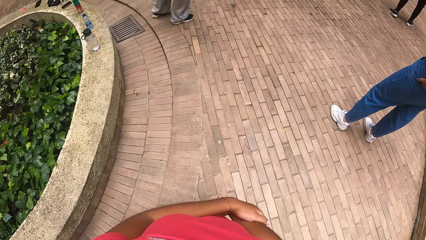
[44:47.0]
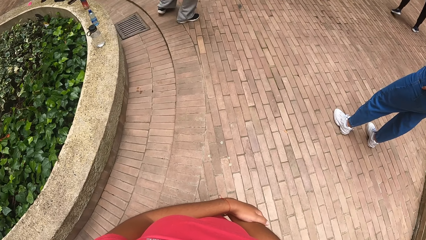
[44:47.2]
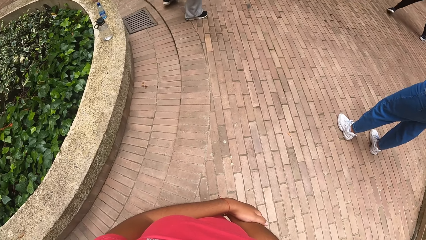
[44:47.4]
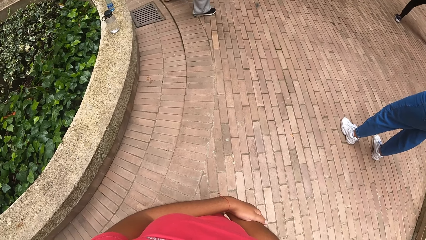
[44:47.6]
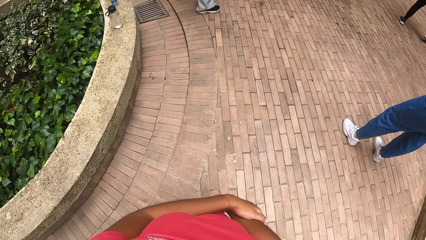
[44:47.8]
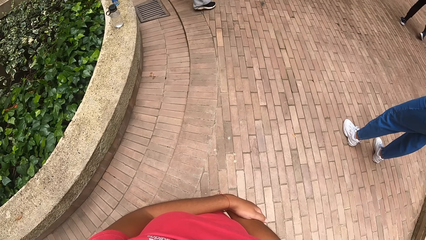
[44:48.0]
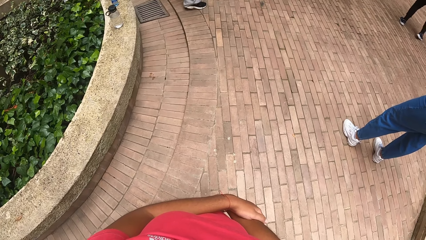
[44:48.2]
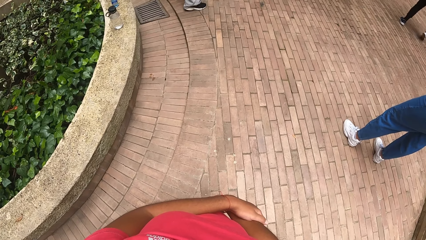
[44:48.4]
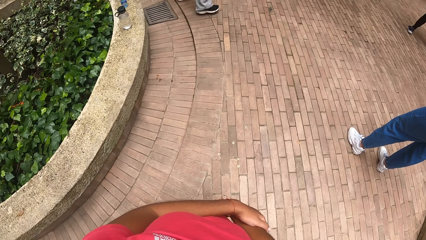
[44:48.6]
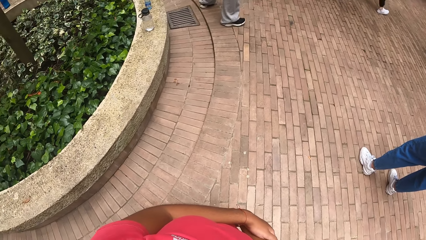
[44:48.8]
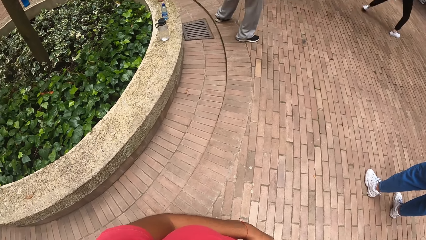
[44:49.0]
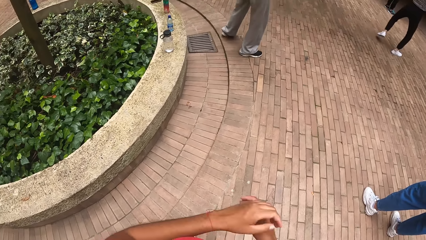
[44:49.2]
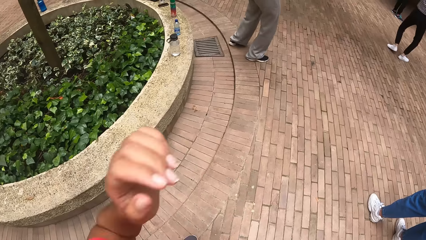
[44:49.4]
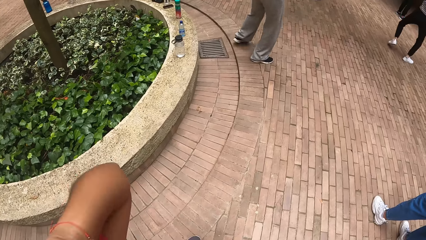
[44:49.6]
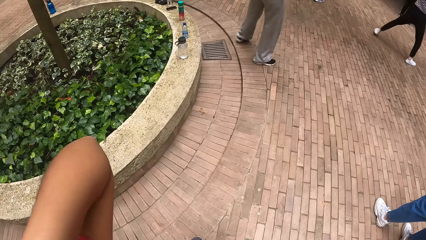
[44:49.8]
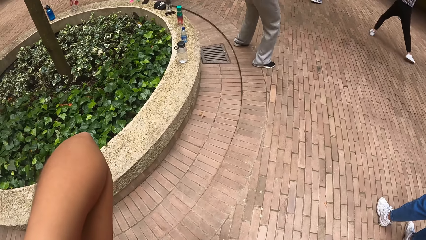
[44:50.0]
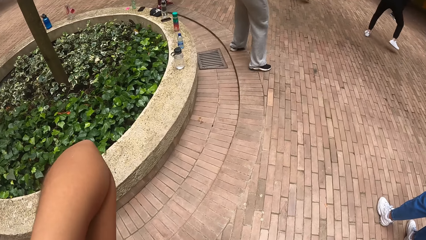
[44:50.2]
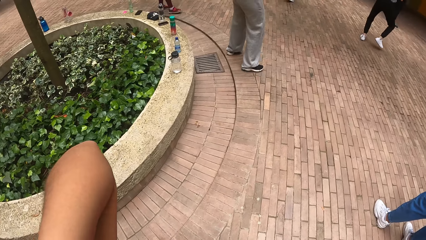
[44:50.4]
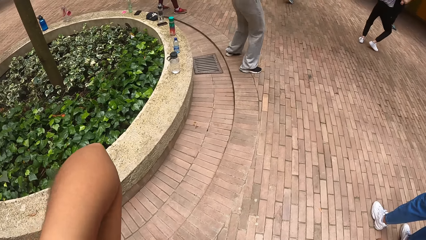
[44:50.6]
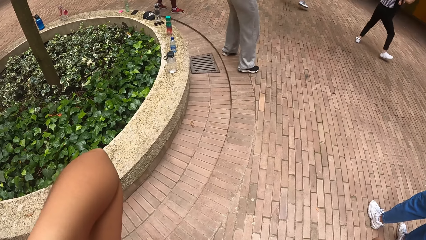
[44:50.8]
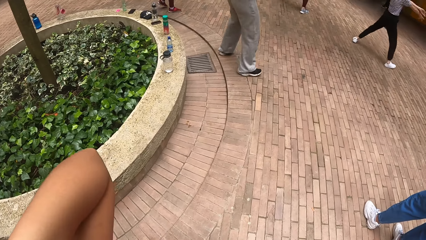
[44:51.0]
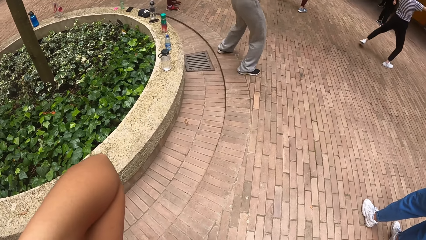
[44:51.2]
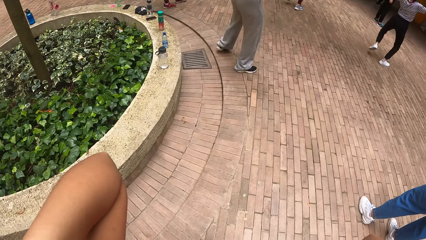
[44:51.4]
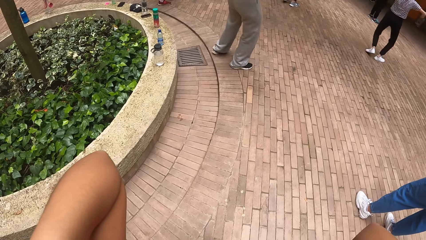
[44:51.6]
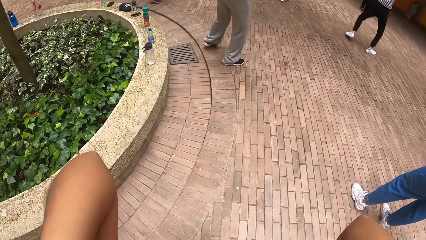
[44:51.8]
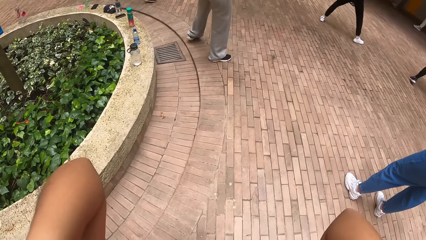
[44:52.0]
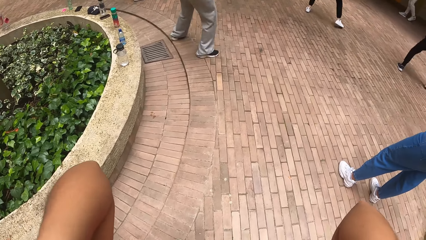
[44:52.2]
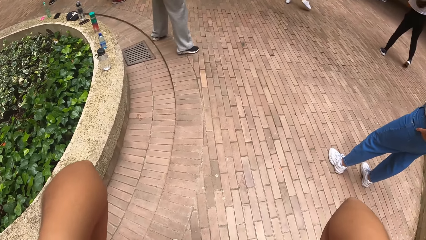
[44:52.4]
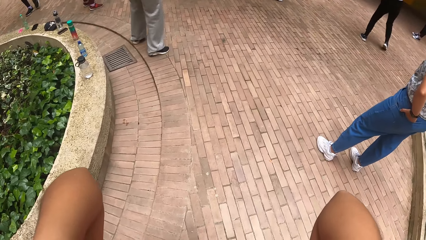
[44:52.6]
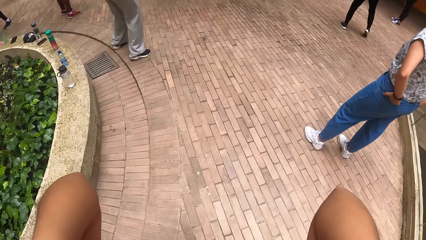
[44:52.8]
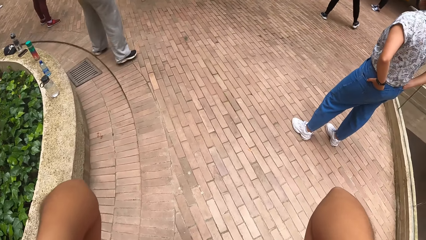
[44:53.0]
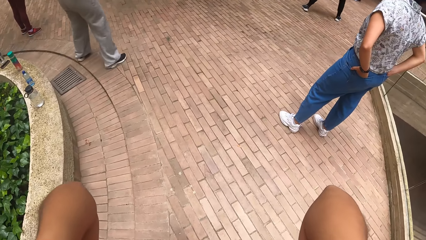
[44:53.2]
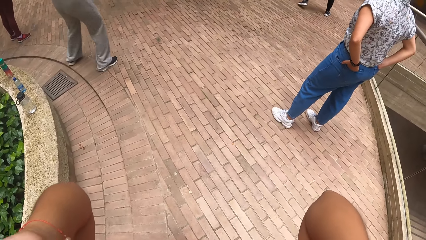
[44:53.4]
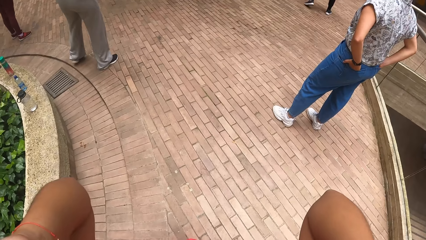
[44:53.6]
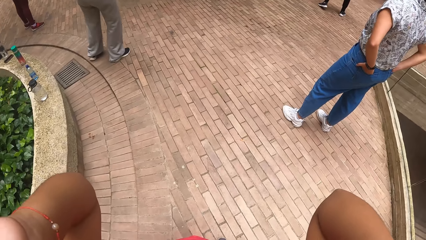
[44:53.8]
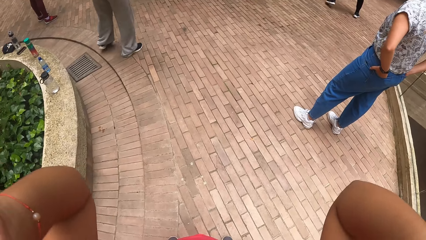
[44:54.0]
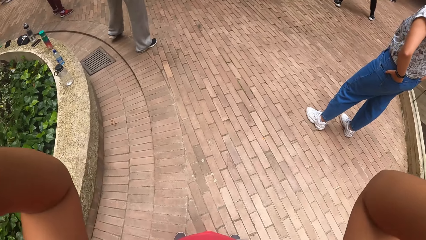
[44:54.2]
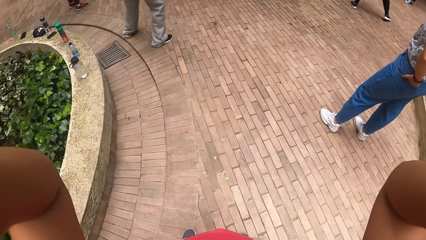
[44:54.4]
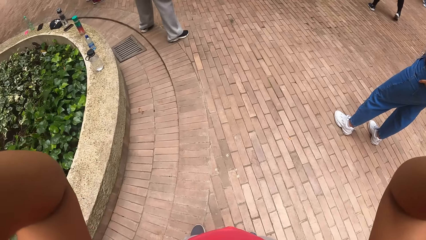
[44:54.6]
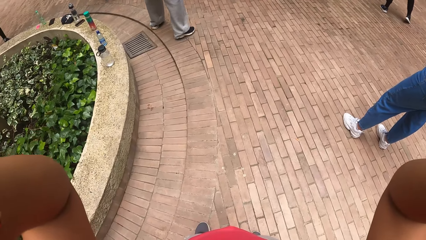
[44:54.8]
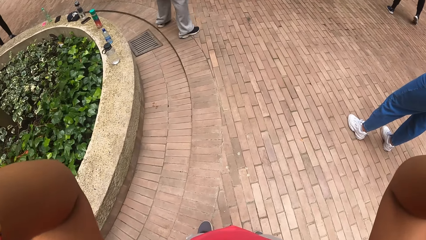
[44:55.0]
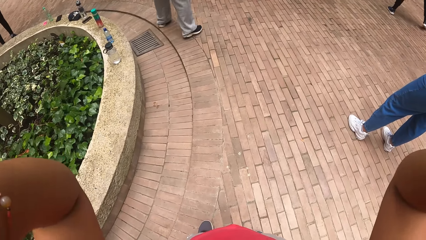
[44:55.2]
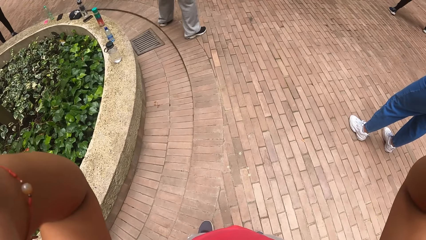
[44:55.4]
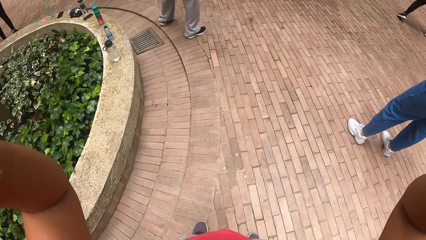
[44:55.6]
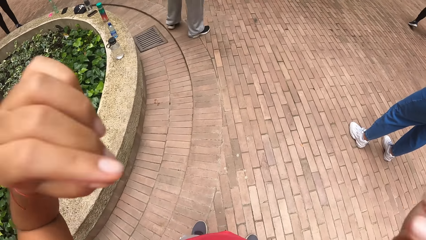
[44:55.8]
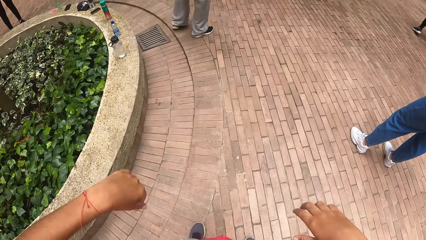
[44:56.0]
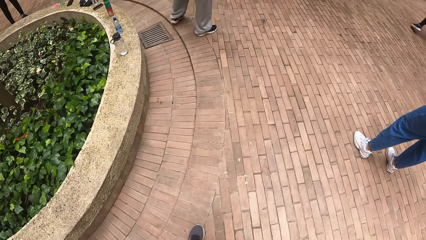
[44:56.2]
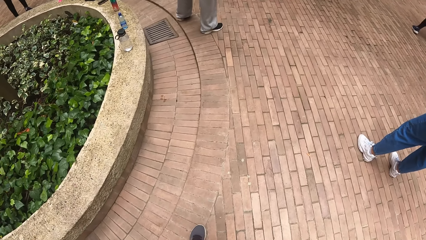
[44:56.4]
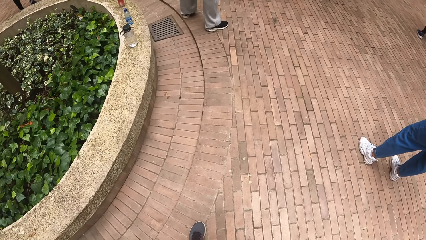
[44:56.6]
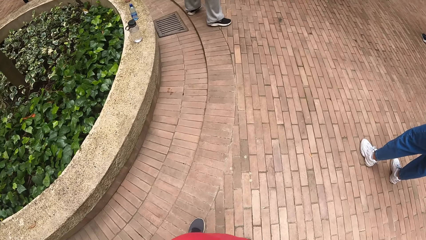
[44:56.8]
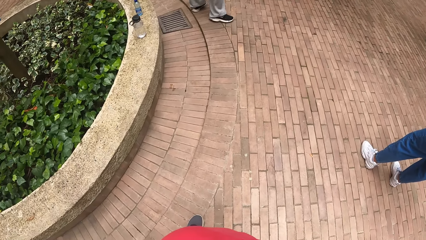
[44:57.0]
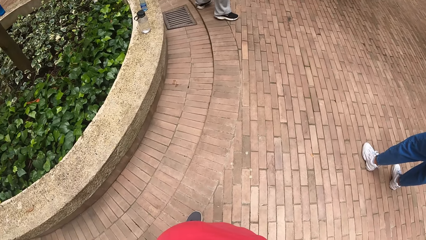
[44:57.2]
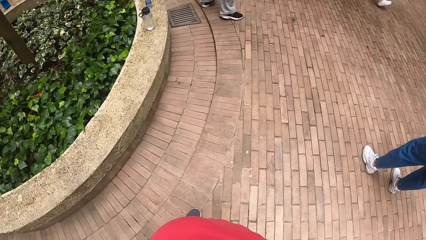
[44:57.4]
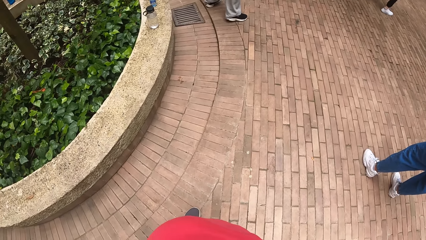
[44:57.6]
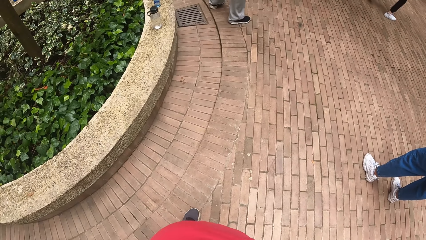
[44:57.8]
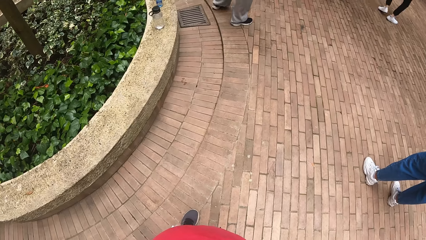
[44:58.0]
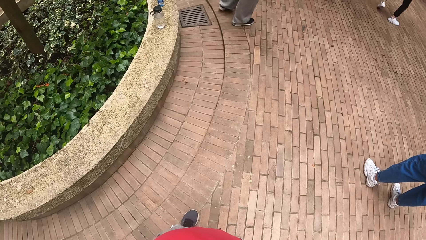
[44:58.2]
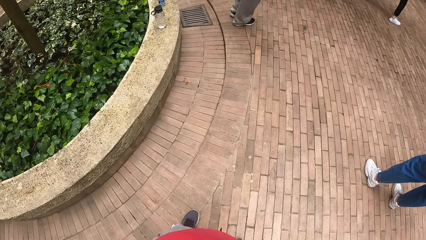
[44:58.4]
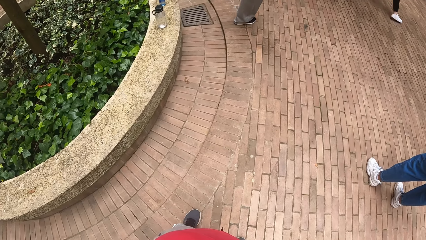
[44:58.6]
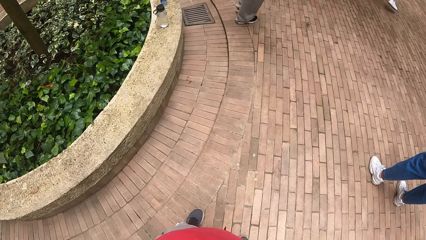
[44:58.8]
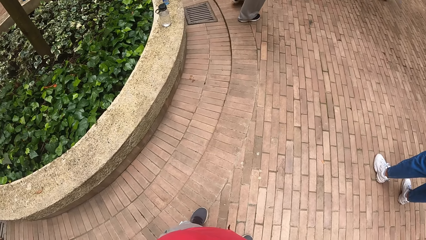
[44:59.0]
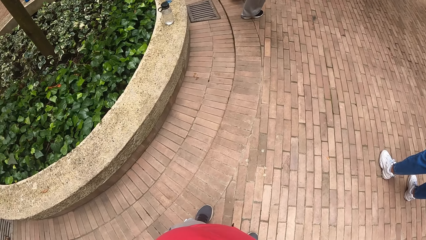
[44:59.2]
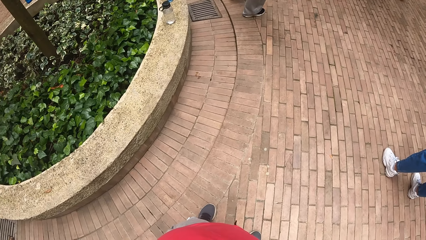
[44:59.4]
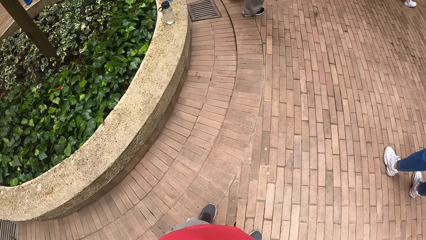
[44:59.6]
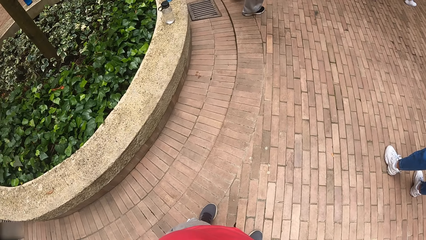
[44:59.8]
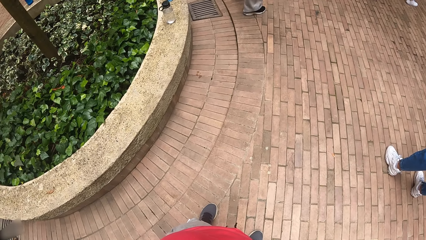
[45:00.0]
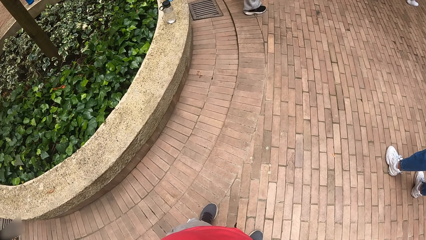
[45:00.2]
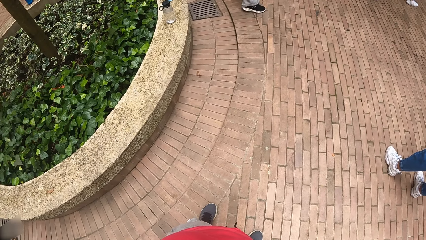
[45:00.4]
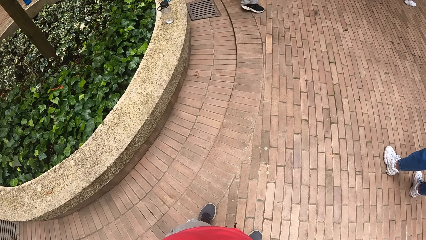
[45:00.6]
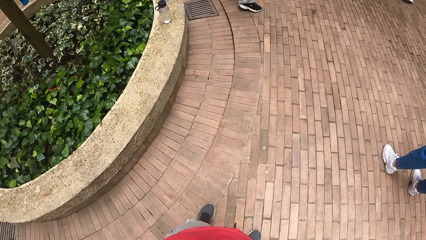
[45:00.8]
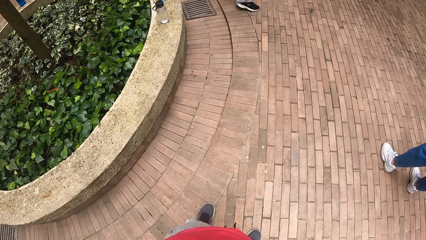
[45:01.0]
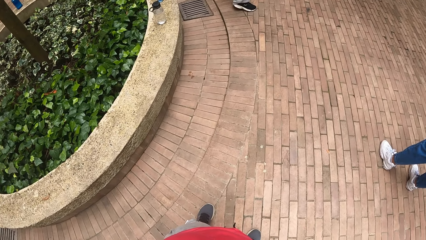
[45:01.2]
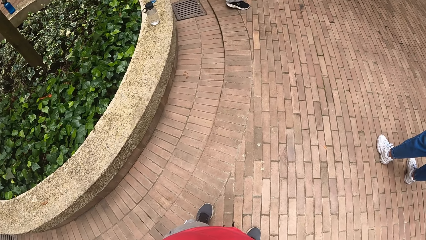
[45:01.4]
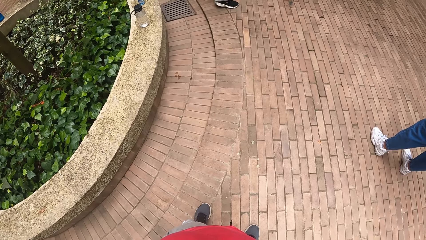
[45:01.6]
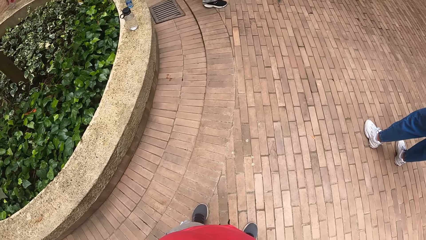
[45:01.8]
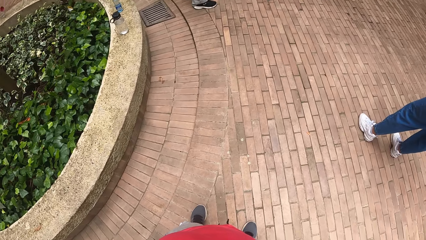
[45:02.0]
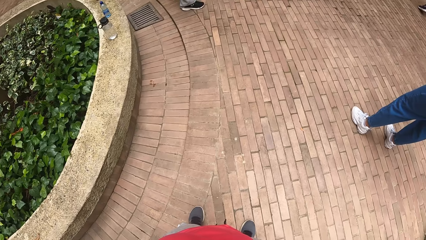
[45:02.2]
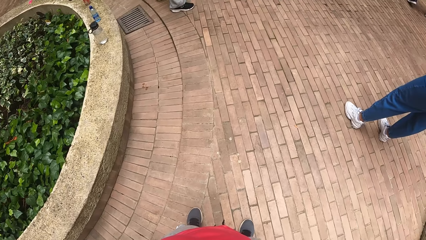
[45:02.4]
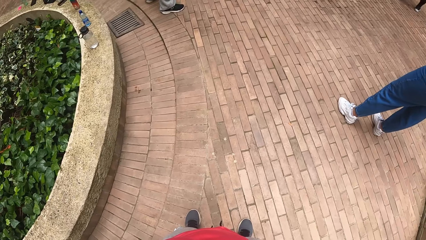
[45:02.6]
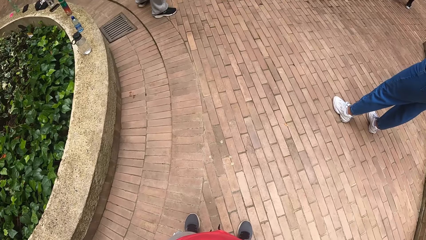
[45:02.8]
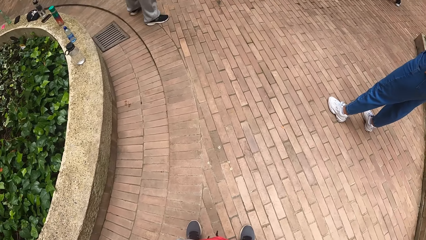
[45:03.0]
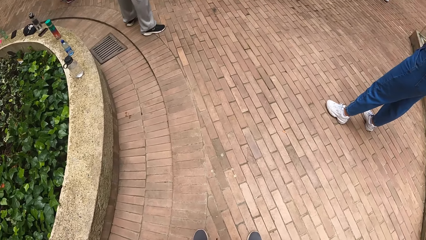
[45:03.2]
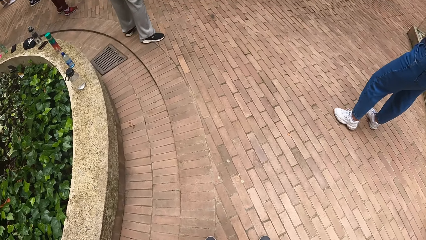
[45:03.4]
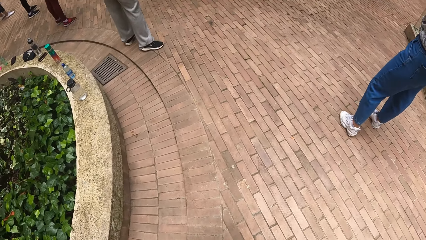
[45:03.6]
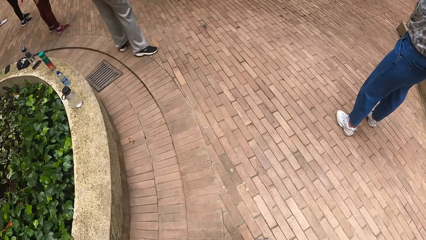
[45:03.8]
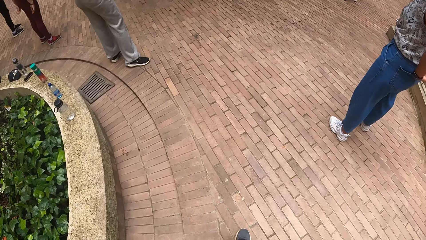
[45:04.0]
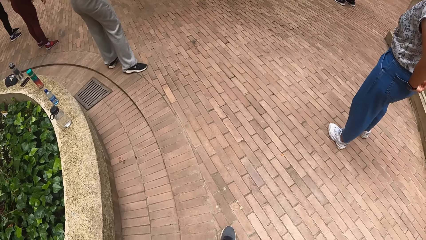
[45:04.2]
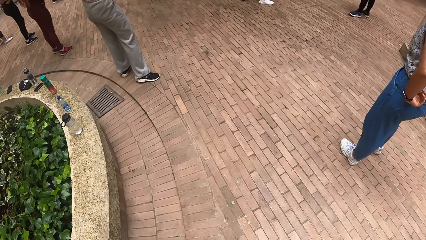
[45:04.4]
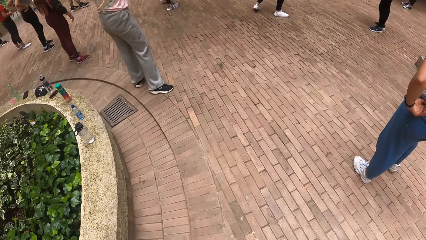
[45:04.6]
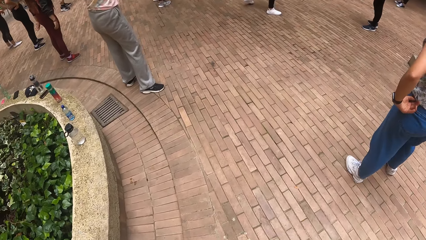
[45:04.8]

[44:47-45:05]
The camera wearer pulls back her hair with her hands.
